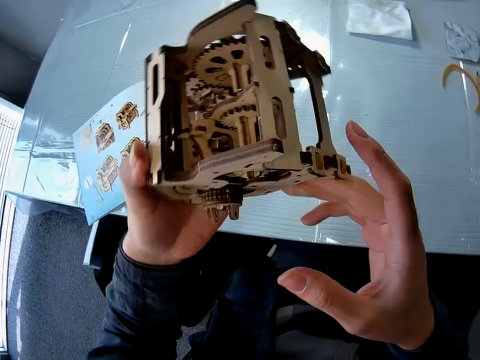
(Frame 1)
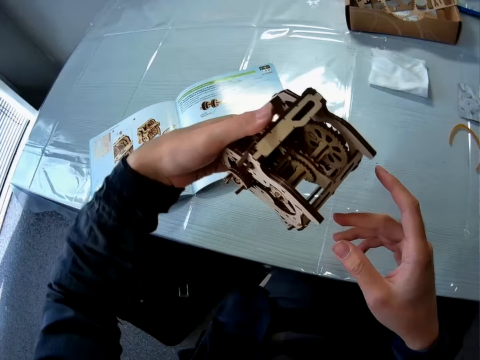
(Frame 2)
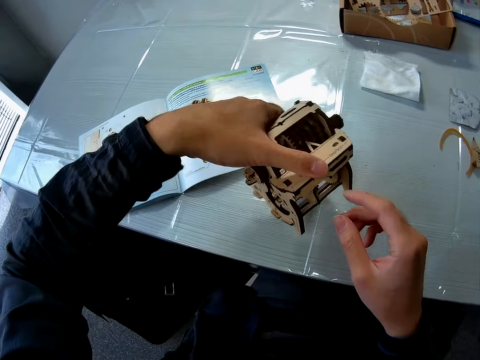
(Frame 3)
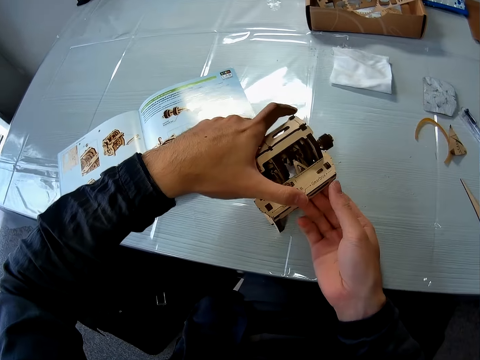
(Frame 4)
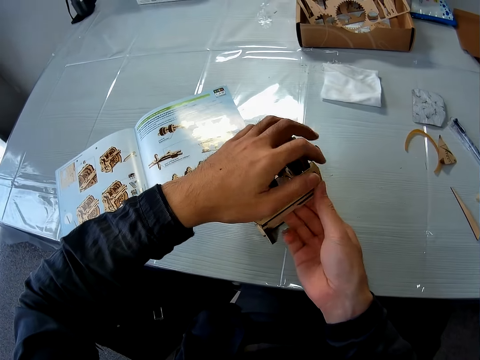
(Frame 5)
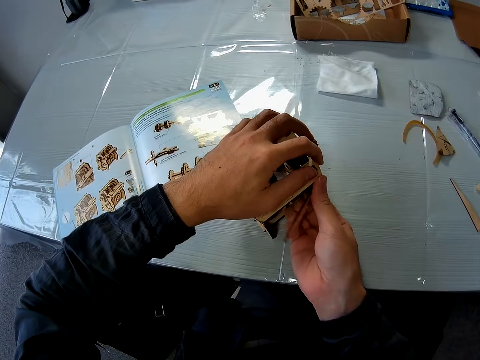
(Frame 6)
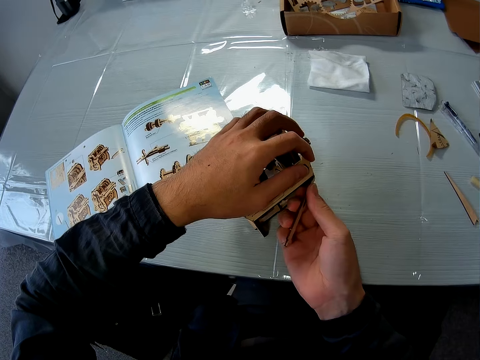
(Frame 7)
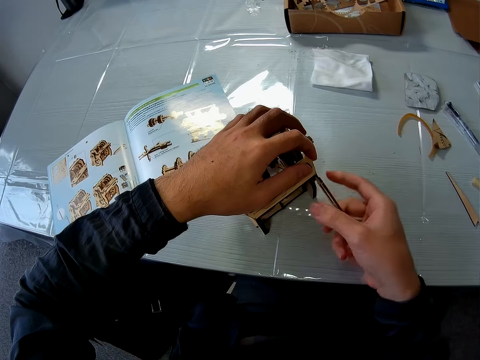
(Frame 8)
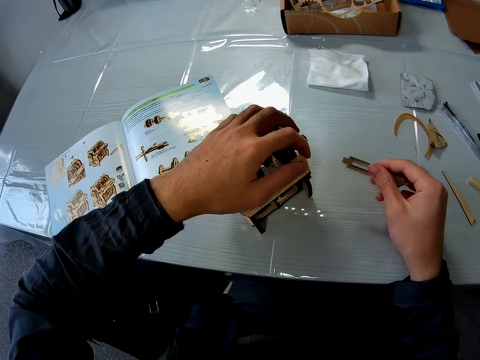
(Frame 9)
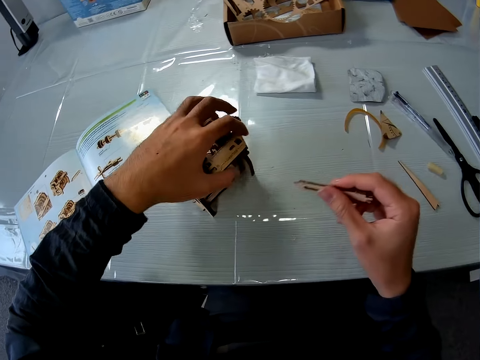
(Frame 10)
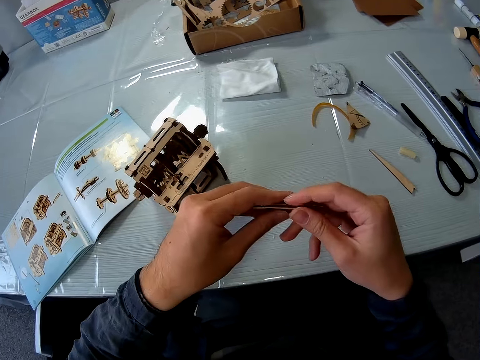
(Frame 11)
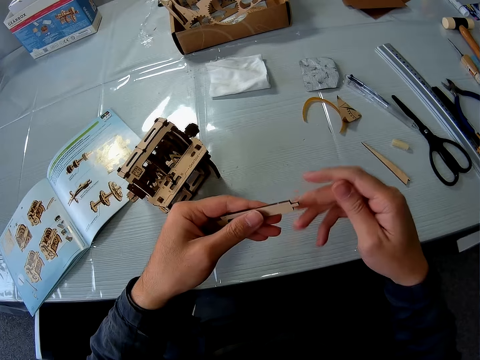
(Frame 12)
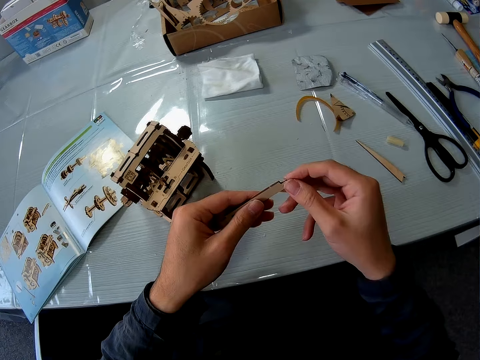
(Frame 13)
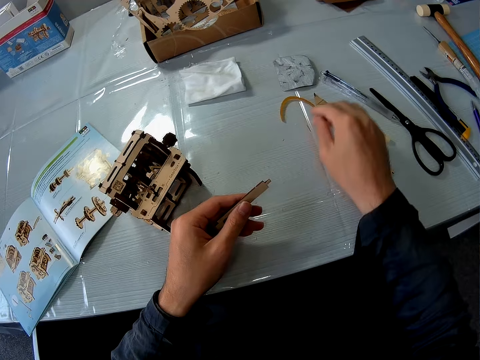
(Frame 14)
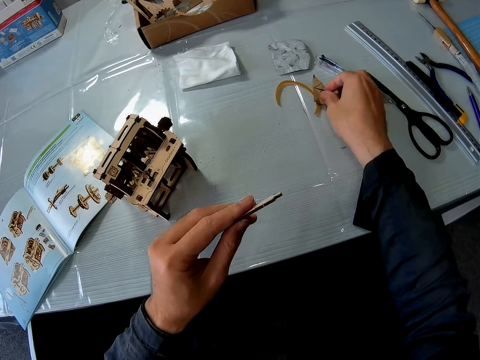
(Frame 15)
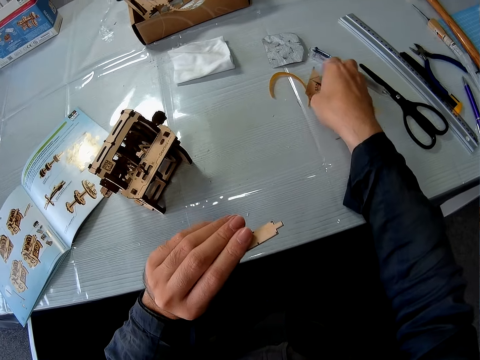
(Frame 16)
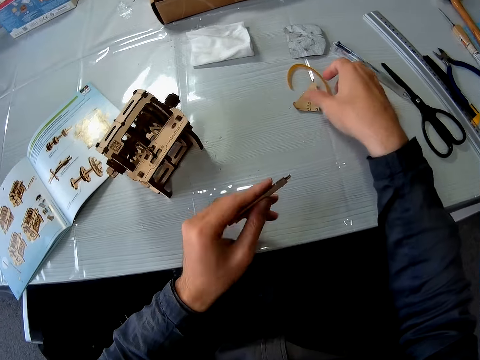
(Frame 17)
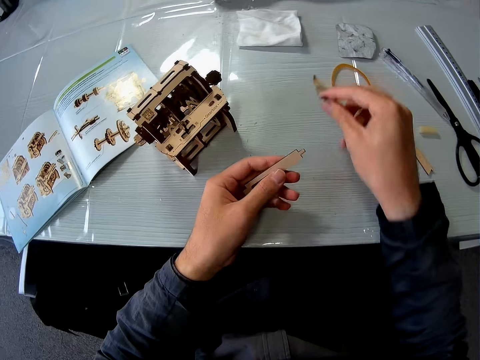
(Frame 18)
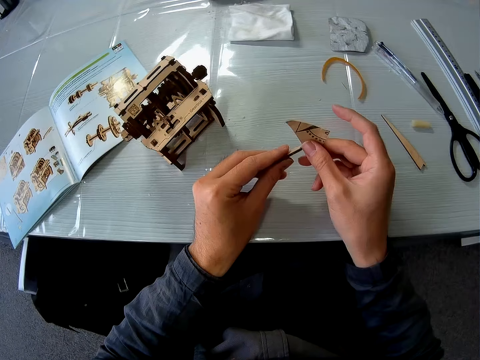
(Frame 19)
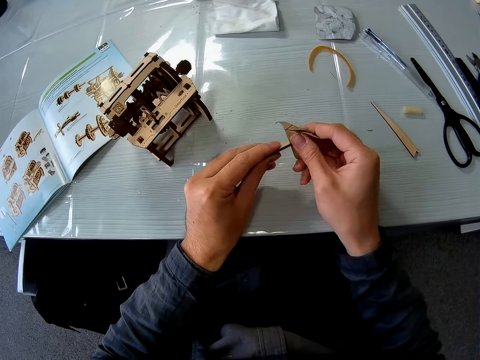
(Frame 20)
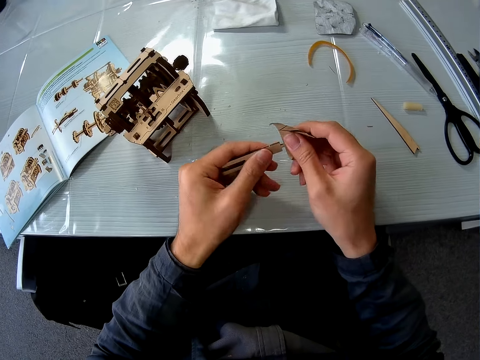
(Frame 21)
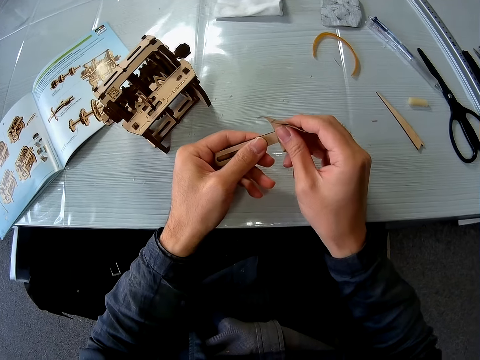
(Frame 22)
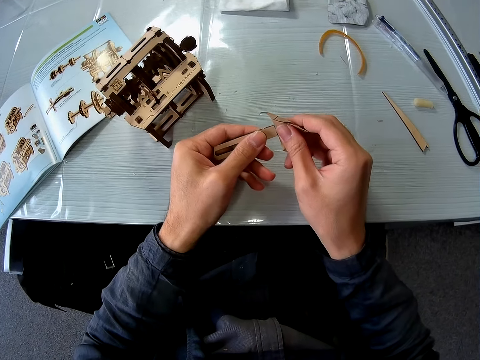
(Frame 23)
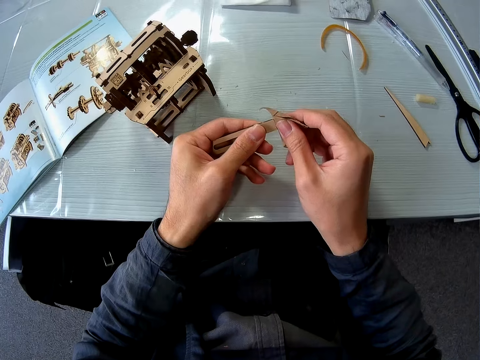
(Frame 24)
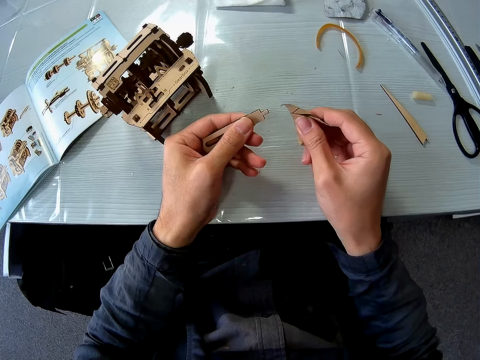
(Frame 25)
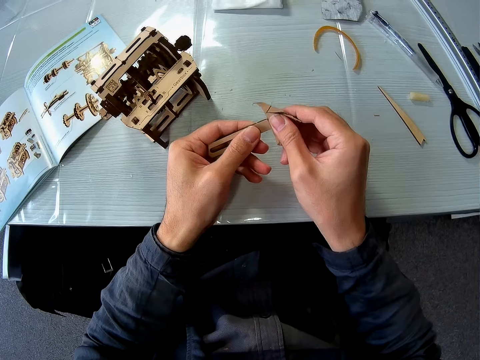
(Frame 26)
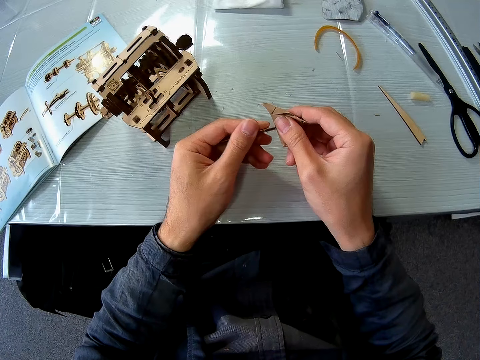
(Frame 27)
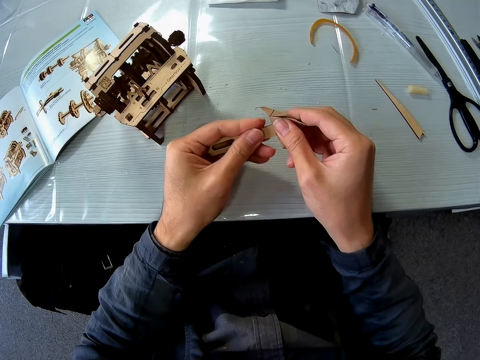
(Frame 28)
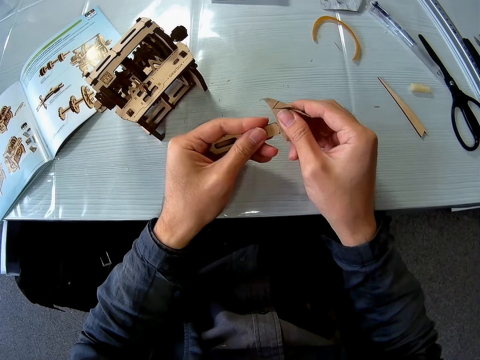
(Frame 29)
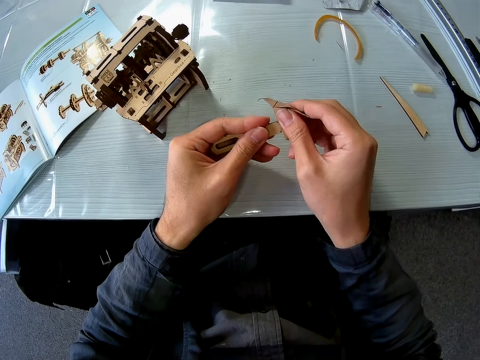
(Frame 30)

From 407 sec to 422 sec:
The camera wearer places down the stem gear model. They remove the piece of cardboard from the cardboard structure. They pick up the sandpaper from the table. They smoothen the piece of cardboard with the sandpaper.

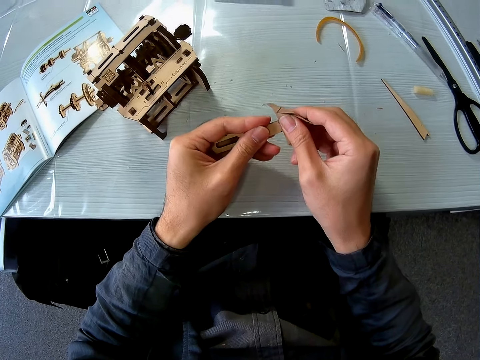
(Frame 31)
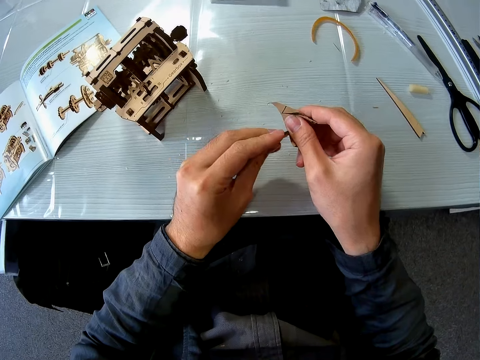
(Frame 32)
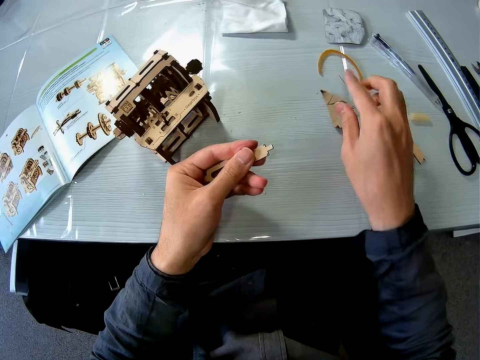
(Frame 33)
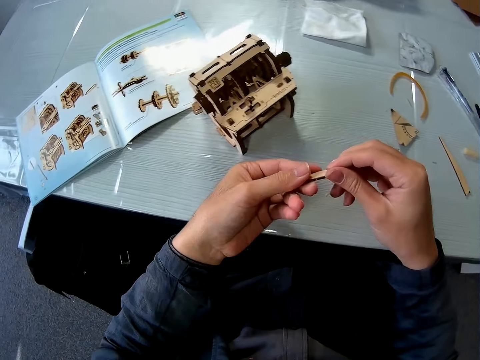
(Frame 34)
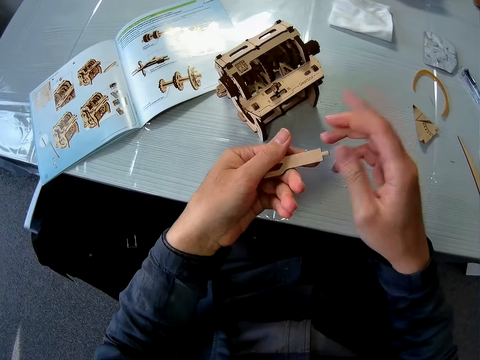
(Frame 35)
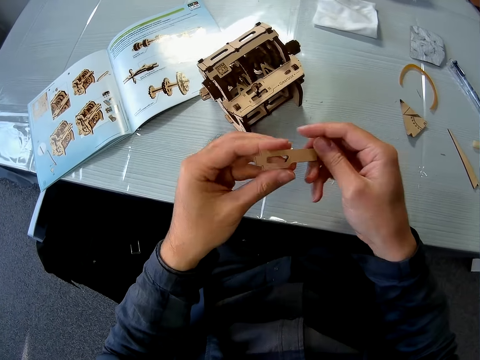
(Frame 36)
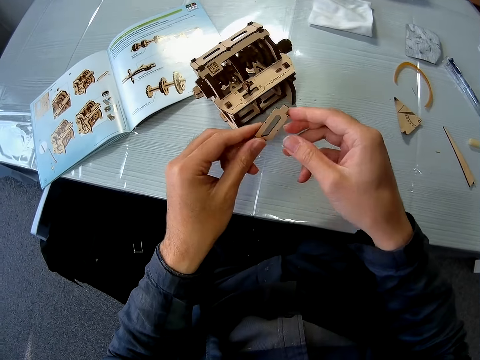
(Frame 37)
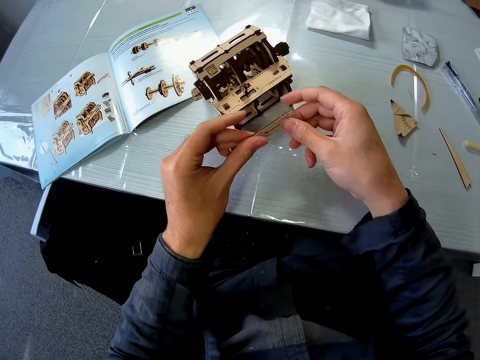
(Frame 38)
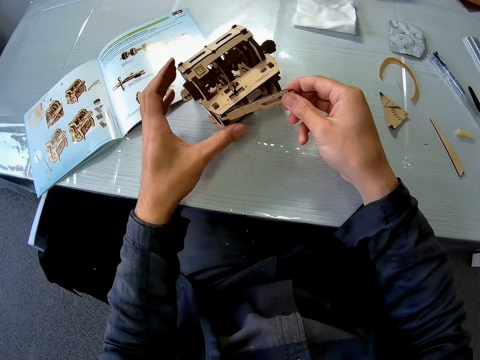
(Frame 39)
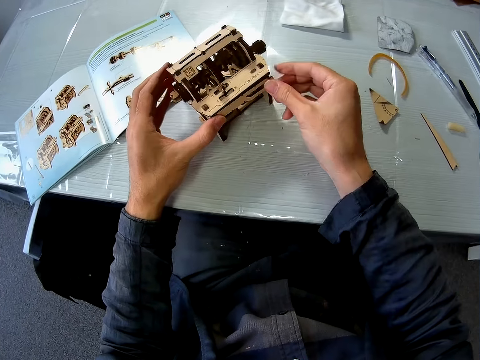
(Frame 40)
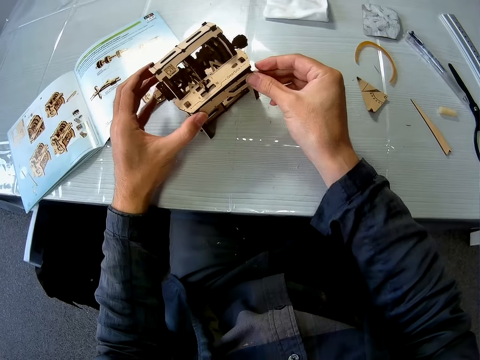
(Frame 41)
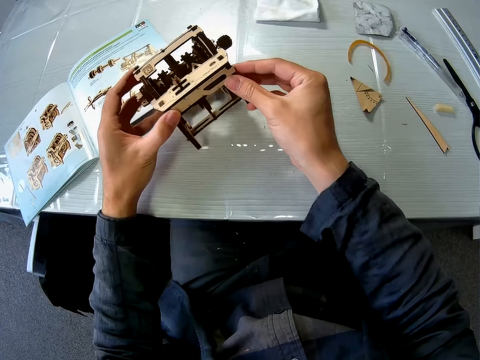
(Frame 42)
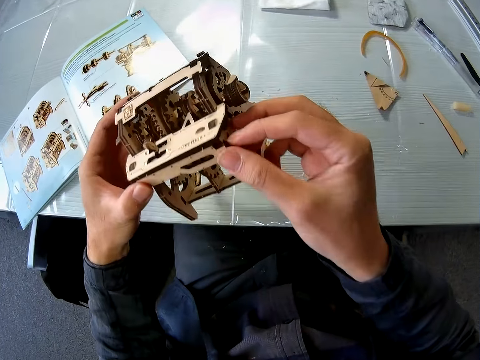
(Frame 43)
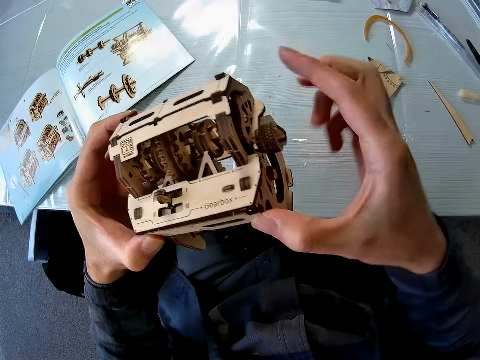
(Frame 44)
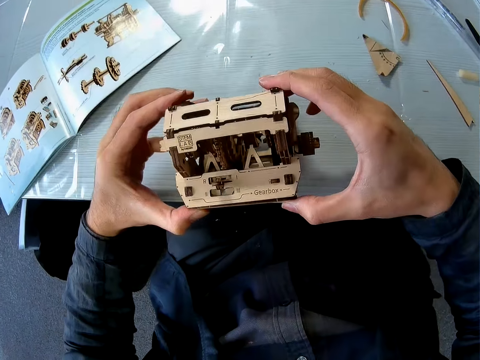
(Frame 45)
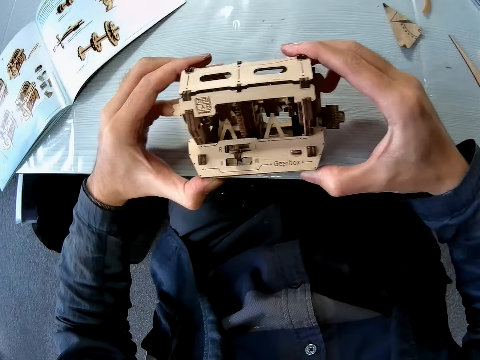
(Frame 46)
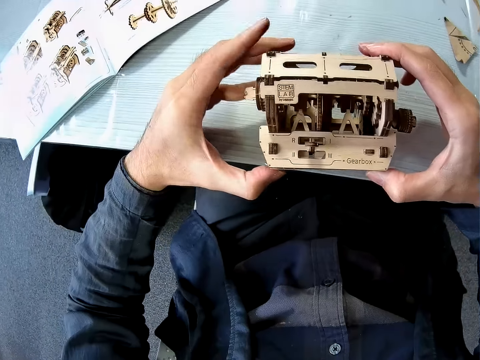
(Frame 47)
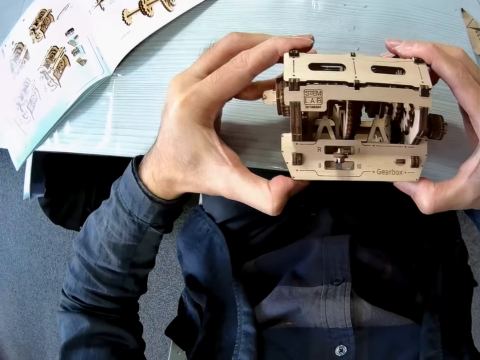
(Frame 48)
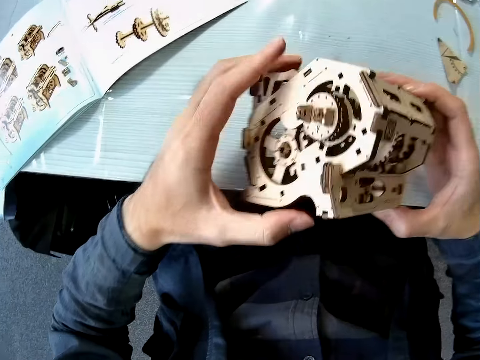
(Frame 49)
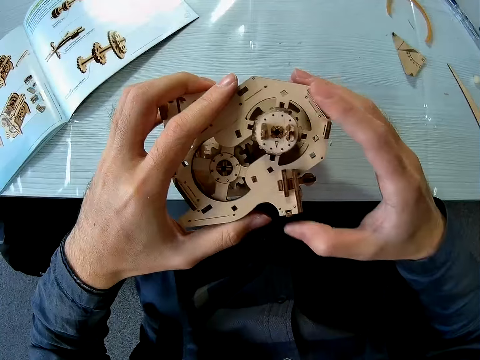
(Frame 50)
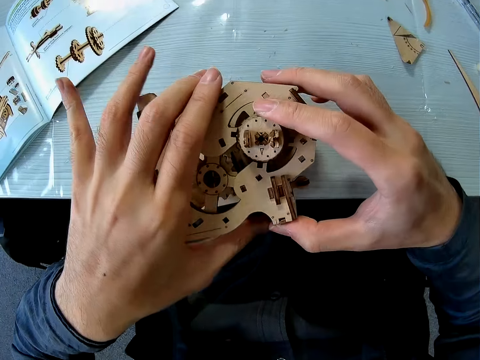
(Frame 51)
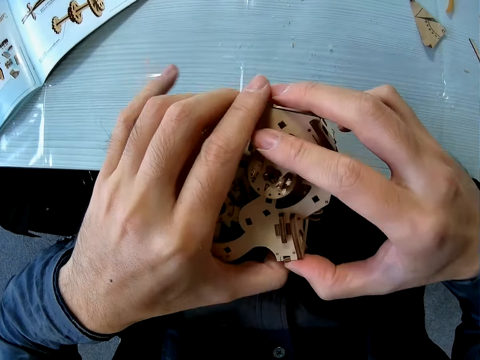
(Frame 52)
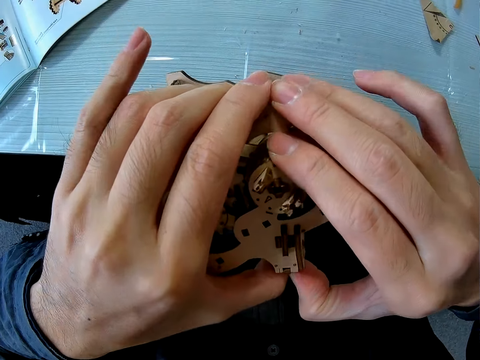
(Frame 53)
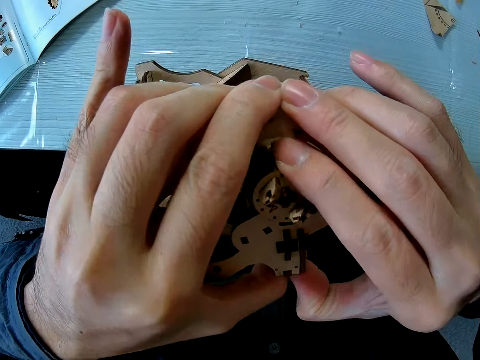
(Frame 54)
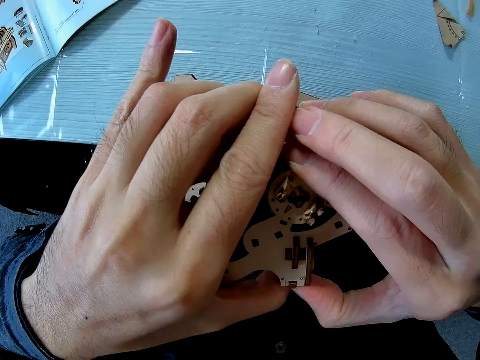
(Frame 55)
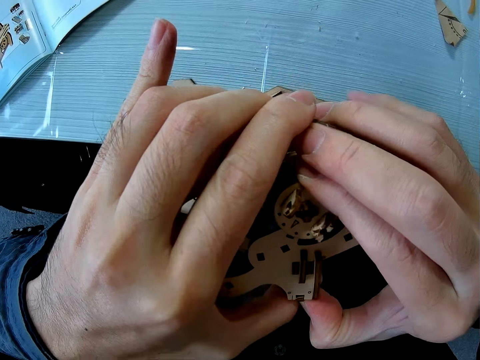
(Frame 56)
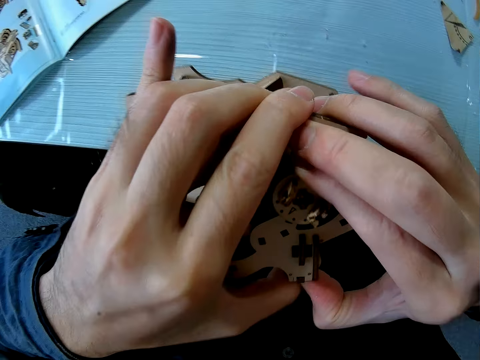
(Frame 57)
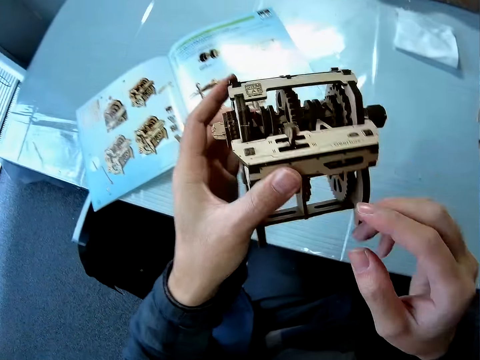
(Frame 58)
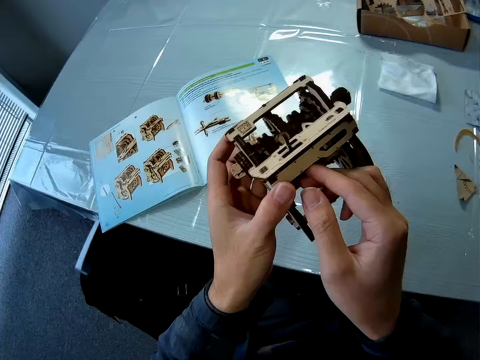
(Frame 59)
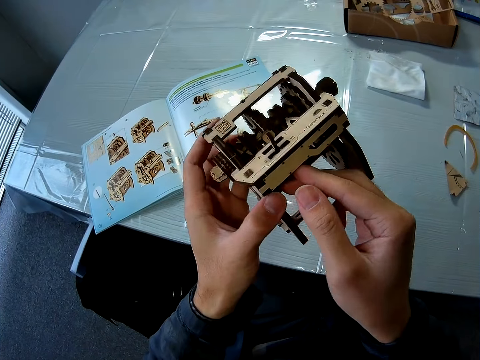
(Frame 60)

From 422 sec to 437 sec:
The camera wearer drops the sandpaper on the table. He cleans the piece of cardboard with his fingers. He fixes the model pieces on the stem gear model. He joins the piece of cardboard to the cardboard structure.
